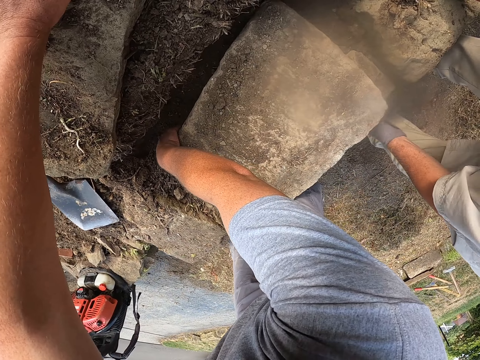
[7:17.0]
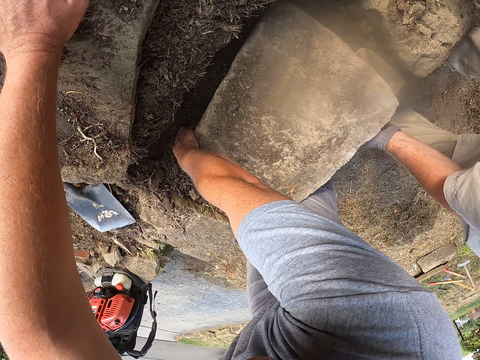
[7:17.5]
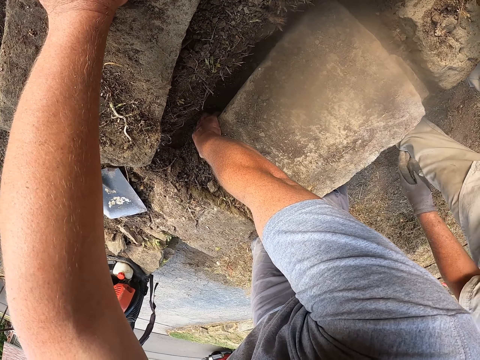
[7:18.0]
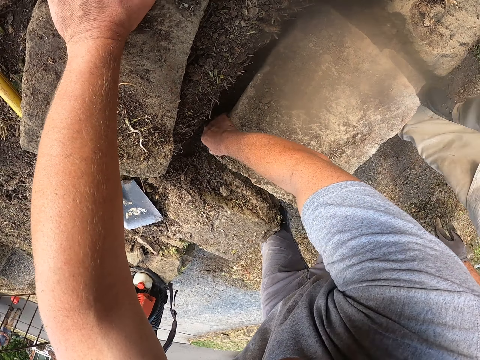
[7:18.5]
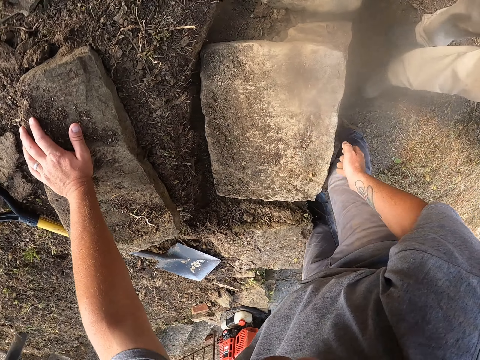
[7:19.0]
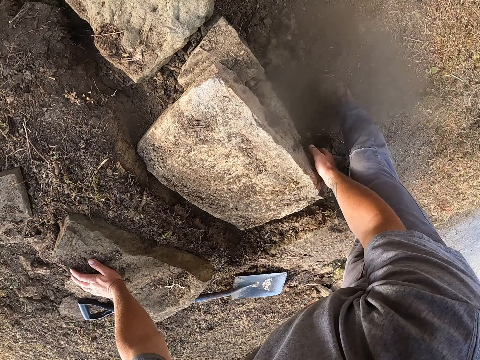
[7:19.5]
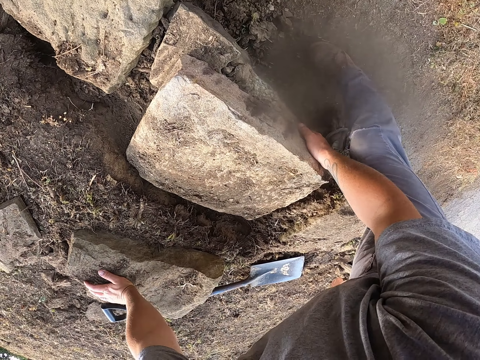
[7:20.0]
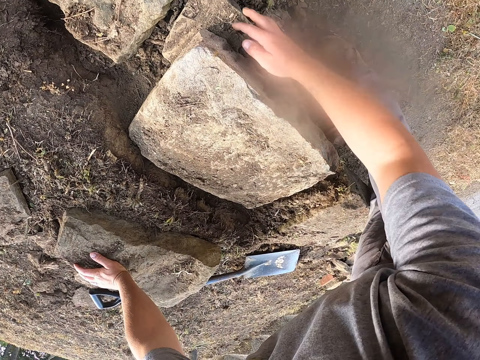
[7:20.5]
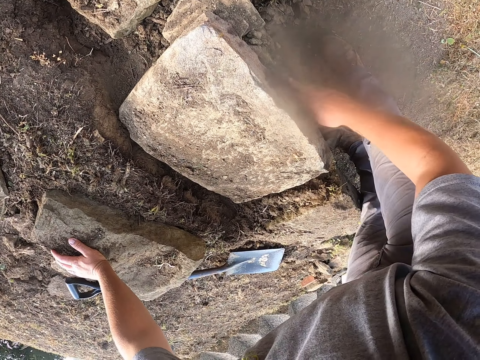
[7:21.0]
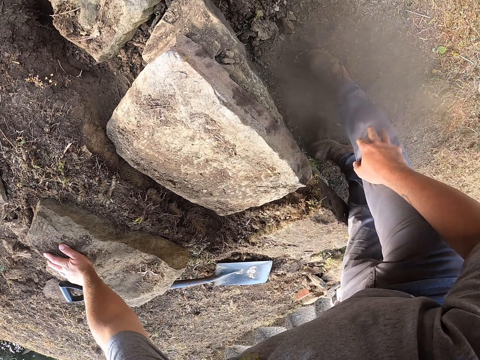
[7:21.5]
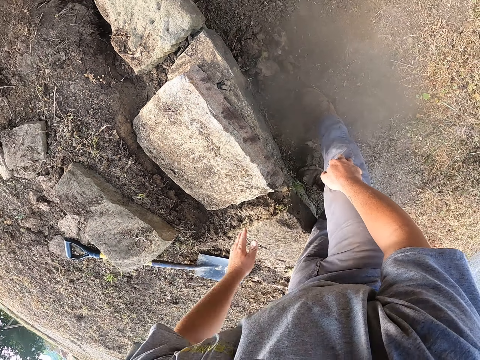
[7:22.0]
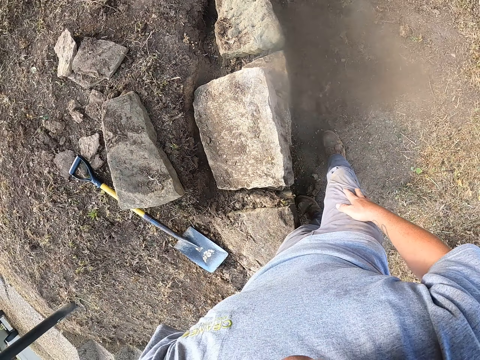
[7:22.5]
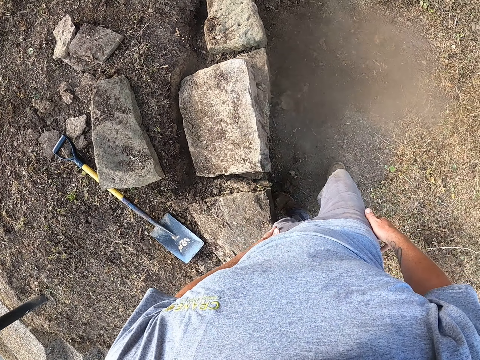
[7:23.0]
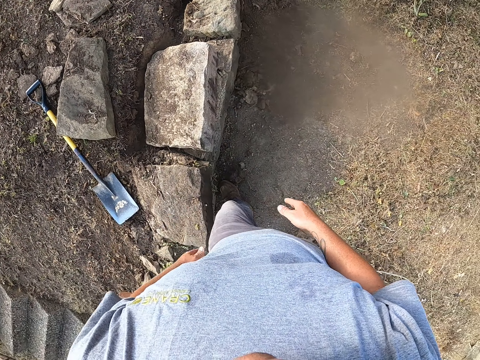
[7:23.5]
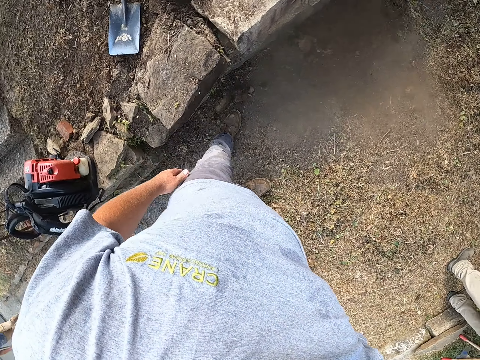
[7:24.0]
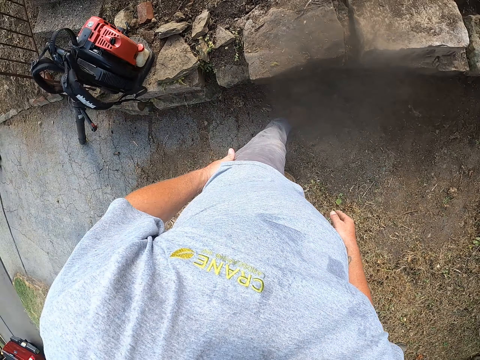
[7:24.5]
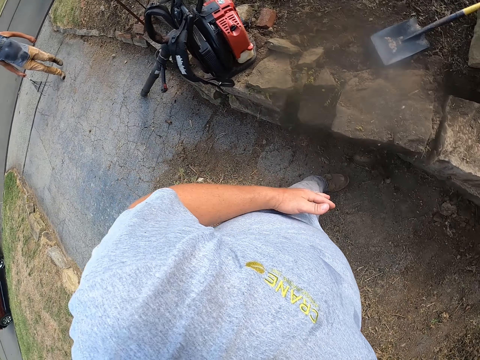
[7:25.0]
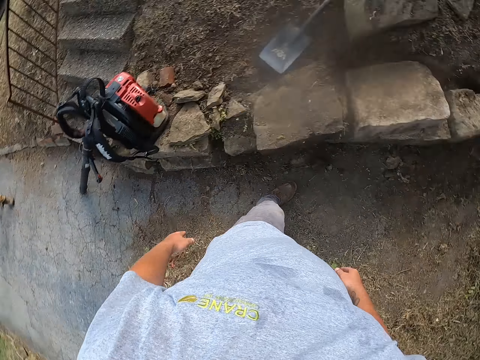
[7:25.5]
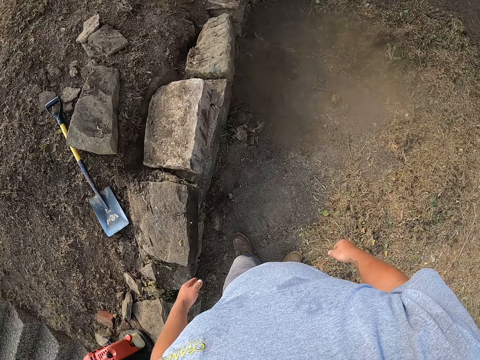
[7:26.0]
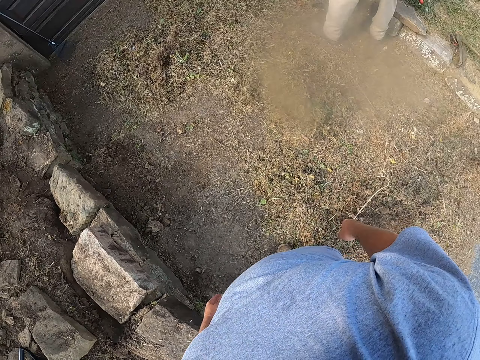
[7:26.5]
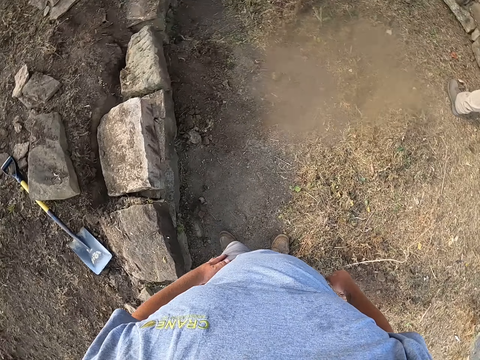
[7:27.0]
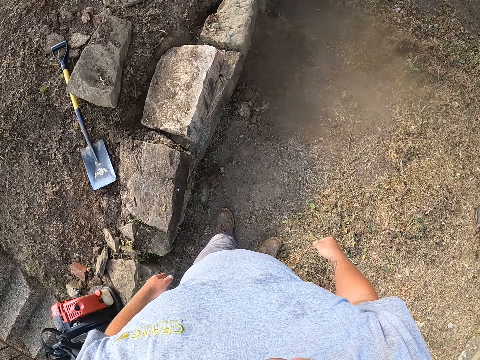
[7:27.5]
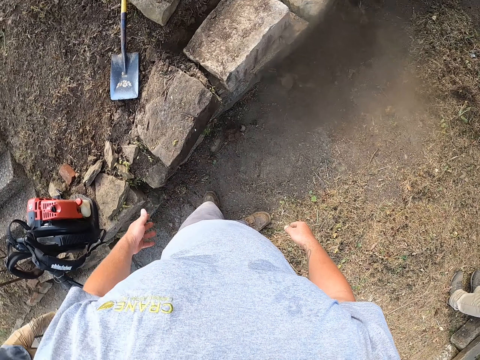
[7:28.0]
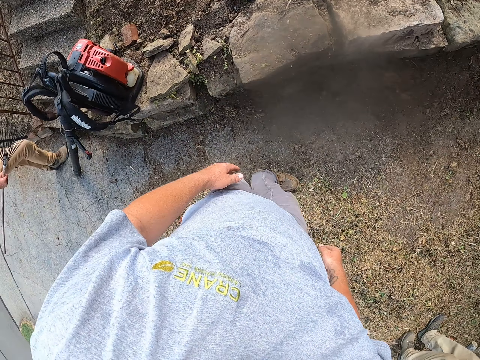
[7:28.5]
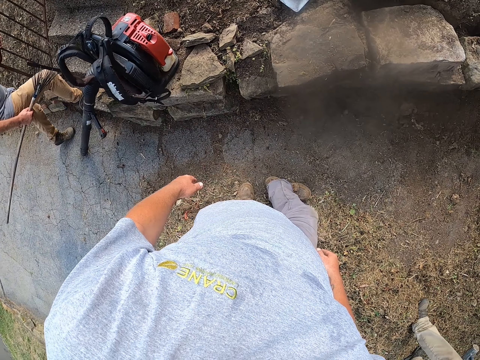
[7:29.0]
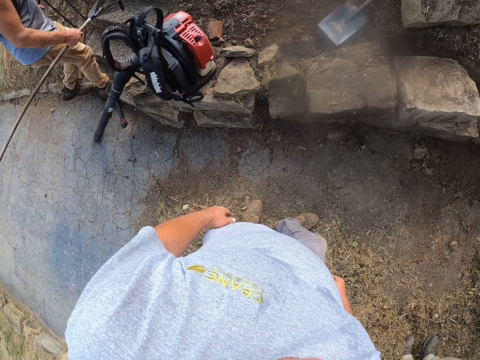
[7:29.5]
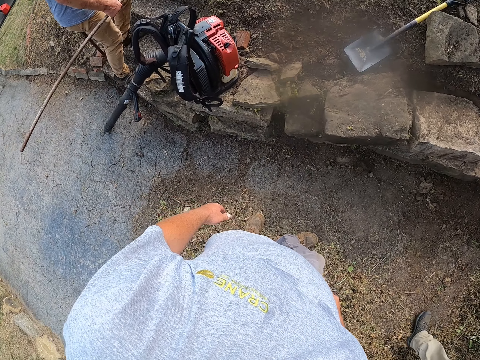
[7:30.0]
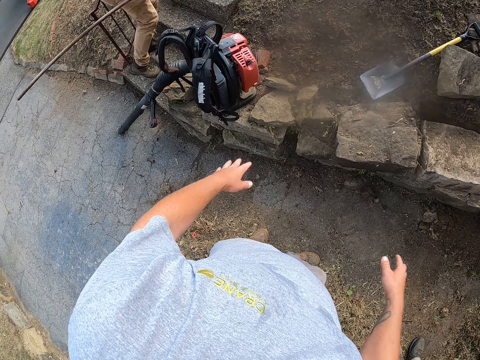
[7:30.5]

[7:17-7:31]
A man walks around the pavement. The camera wearer removes the soil with his hand. He holds his knee with his right hand. He looks around a verandah. Another man walks up the stairs and walks around the verandah.

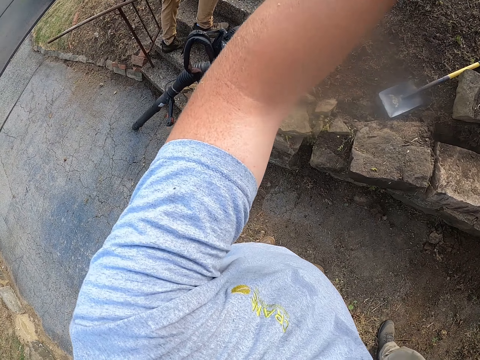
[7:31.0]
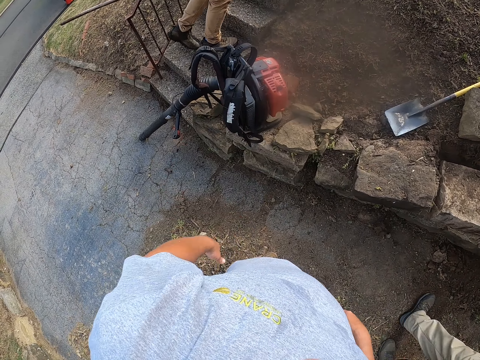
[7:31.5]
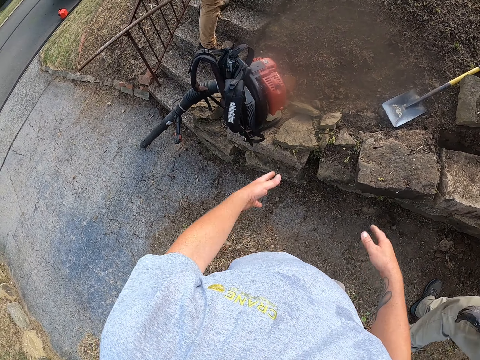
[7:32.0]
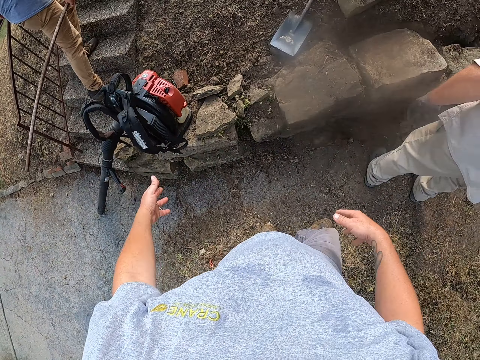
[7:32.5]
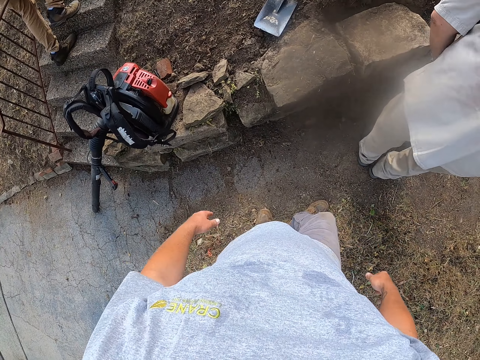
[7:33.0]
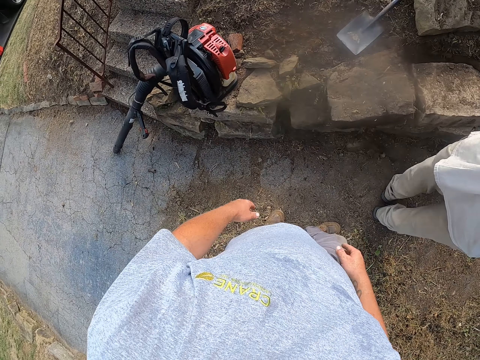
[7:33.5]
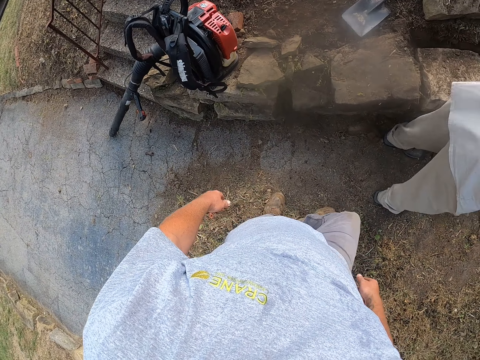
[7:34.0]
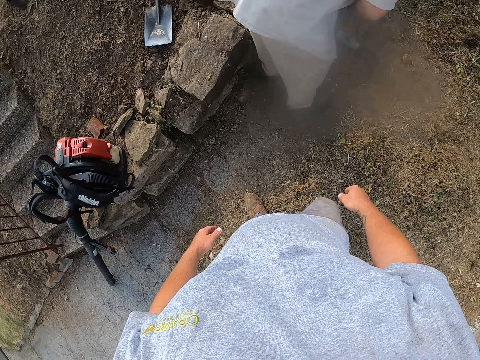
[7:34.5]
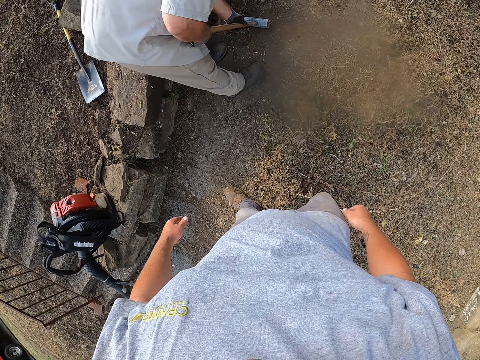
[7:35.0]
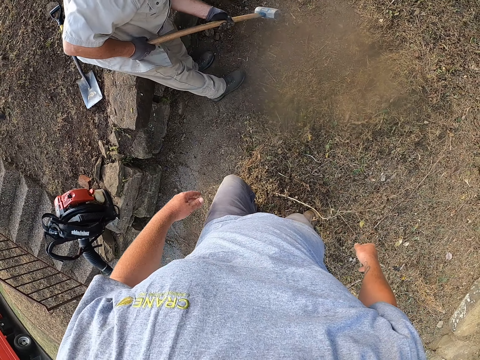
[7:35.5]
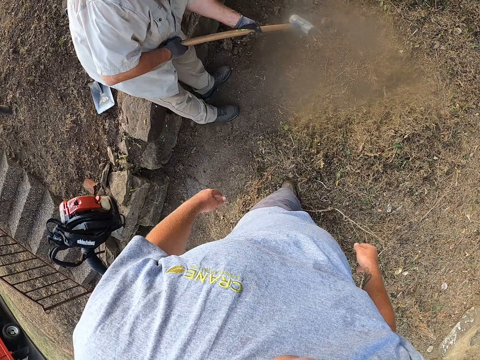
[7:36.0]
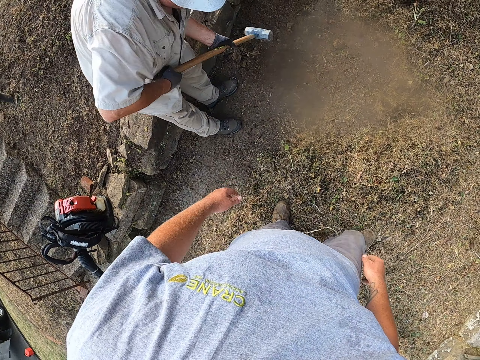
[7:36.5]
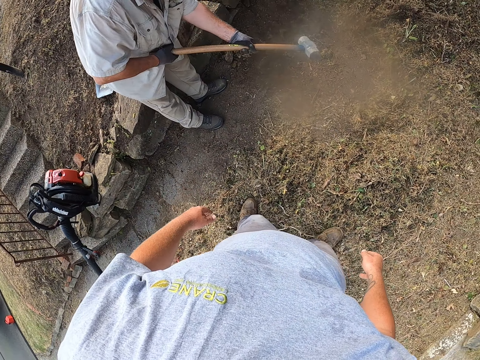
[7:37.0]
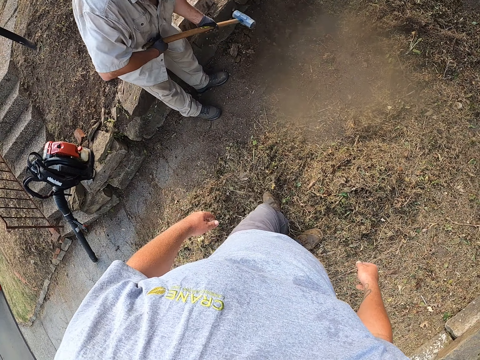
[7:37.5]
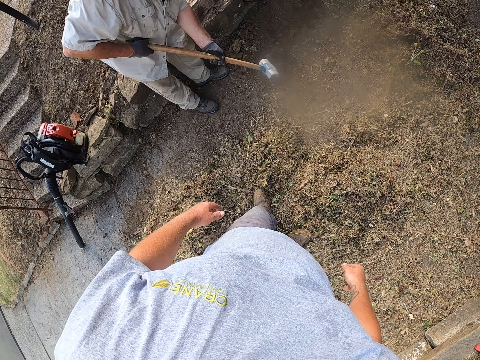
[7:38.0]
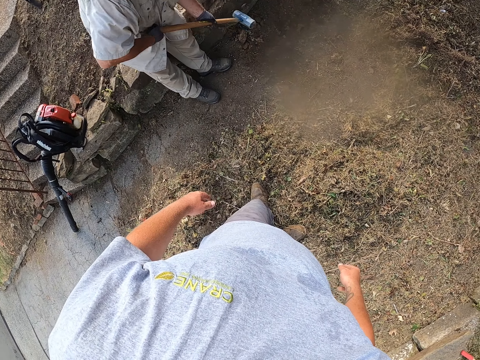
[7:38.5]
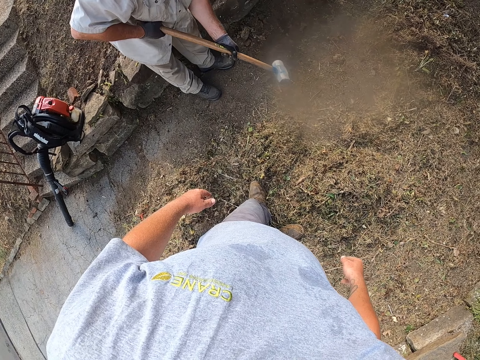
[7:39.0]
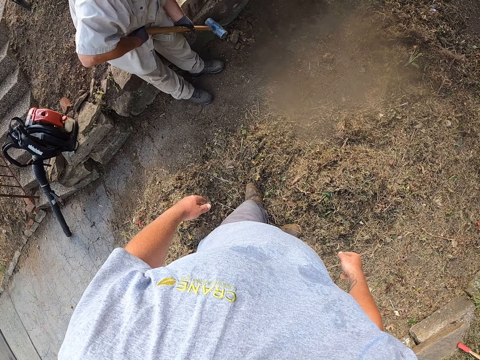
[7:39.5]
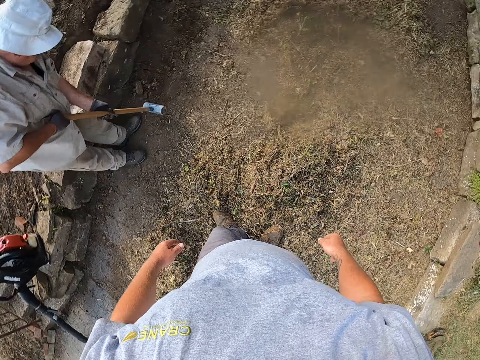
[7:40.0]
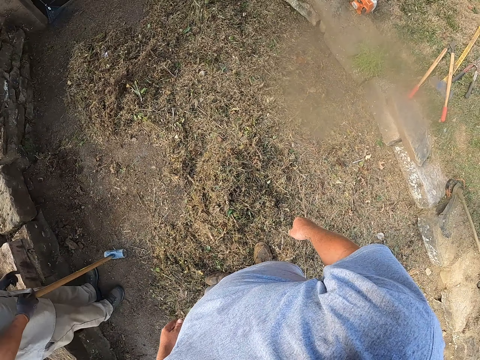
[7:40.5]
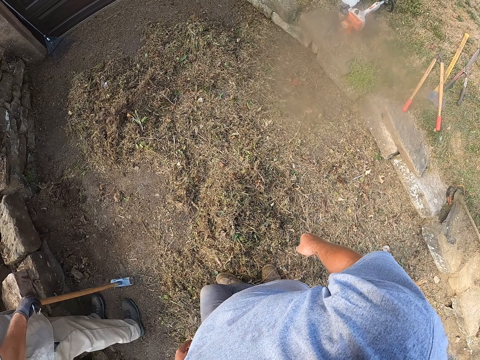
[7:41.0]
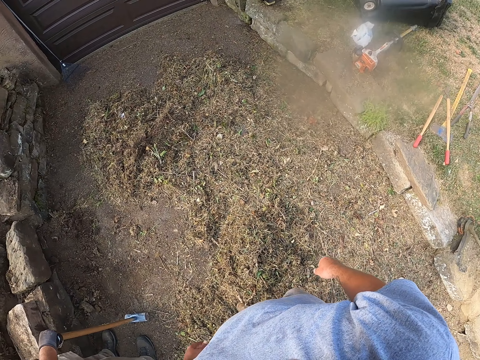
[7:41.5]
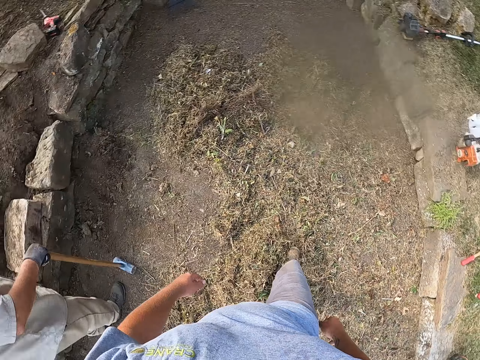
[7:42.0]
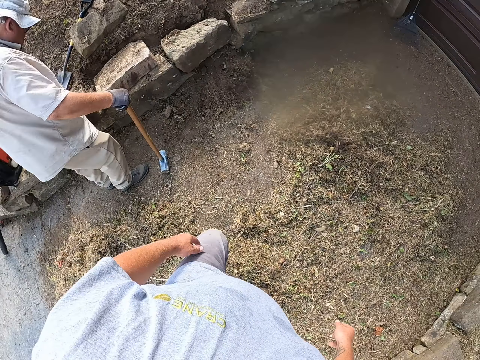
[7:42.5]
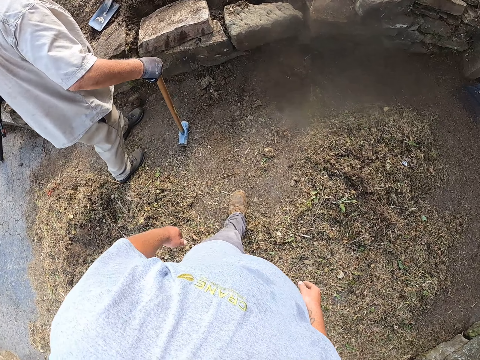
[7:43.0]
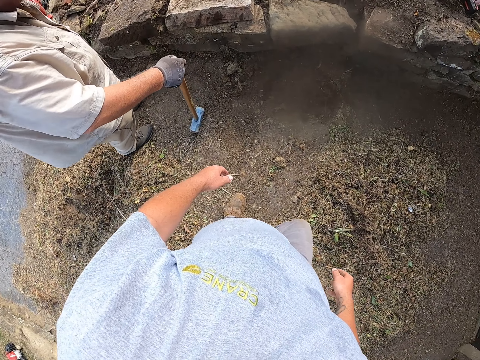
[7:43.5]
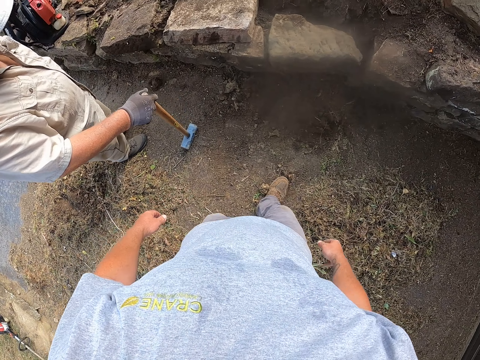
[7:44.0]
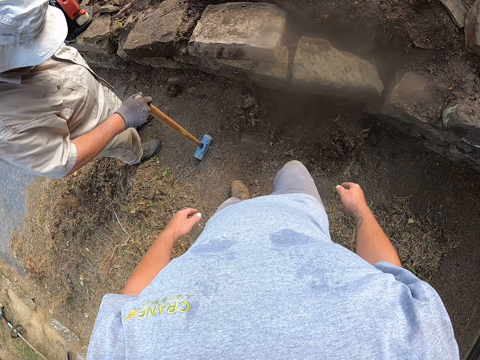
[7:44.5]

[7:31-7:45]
The camera wearer waves his hands. A man walks around the pavement. The camera wearer moves his hands. He walks around a verandah. The man hits the stone with the sledge hammer. The camera wearer moves the hammer on the ground. He looks around the verandah. The man puts down the hammer on the ground. The camera wearer walks on the pavement. The man moves back.
